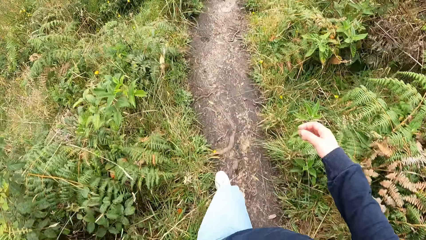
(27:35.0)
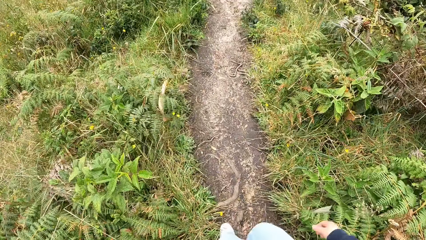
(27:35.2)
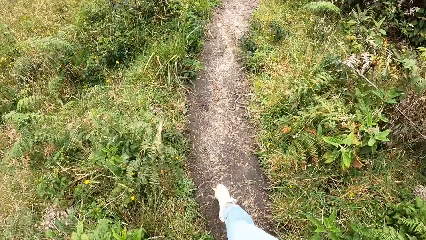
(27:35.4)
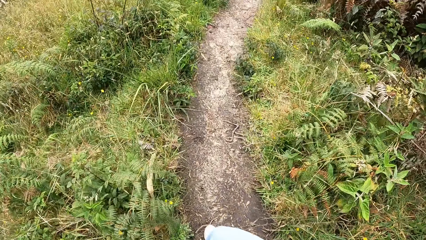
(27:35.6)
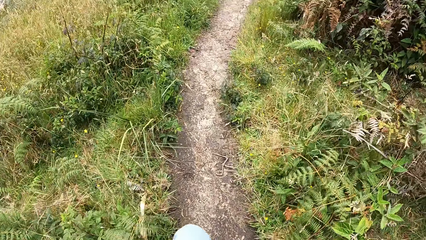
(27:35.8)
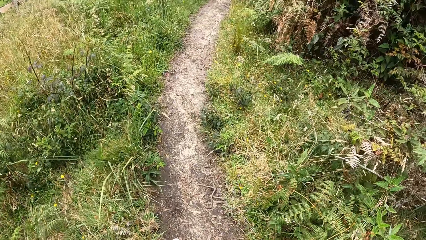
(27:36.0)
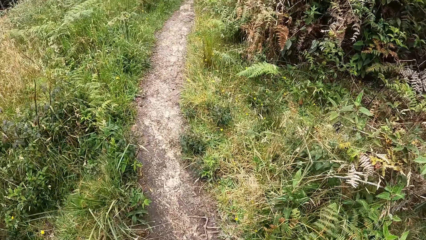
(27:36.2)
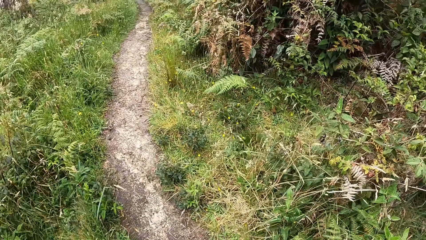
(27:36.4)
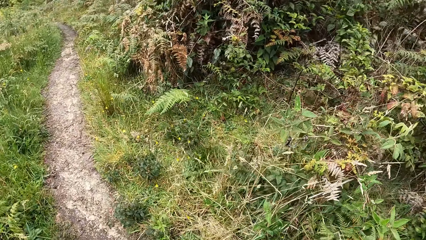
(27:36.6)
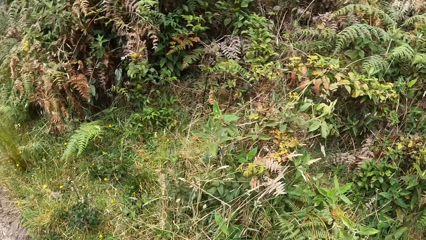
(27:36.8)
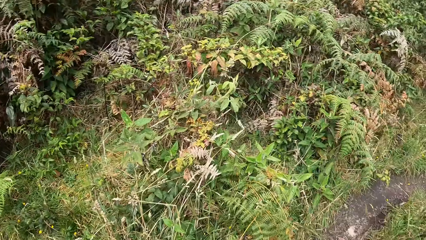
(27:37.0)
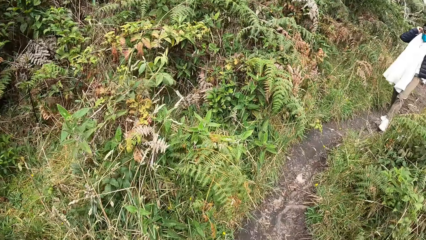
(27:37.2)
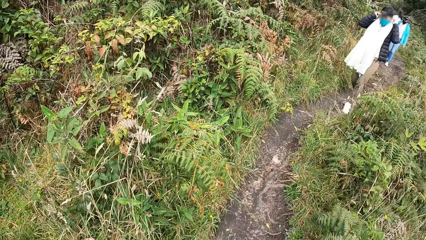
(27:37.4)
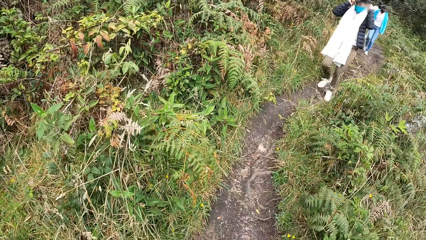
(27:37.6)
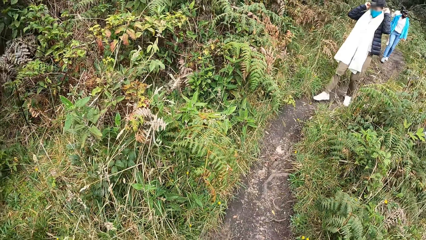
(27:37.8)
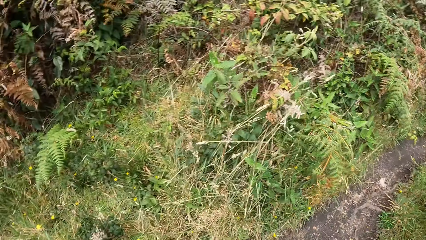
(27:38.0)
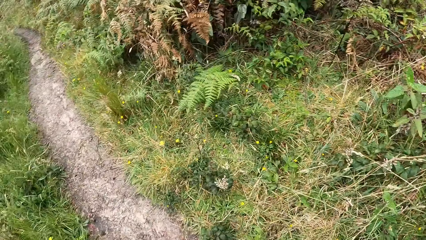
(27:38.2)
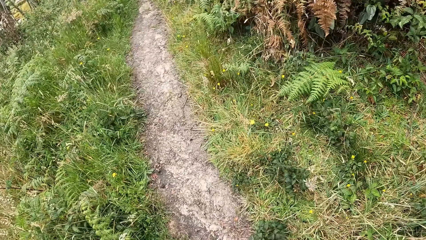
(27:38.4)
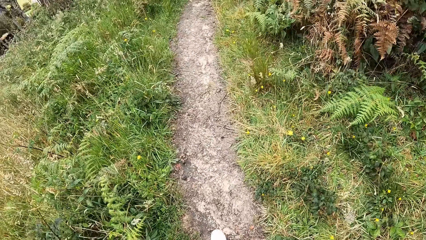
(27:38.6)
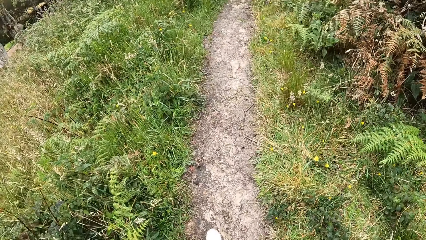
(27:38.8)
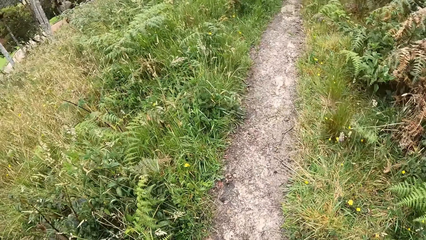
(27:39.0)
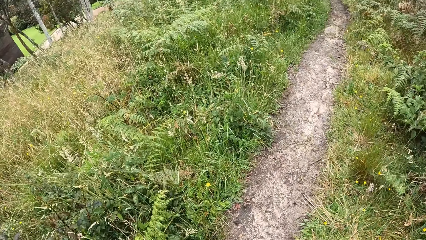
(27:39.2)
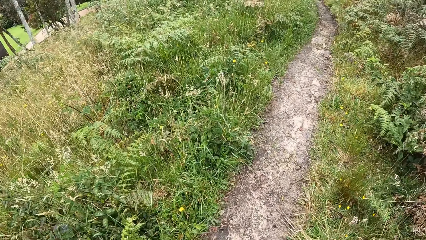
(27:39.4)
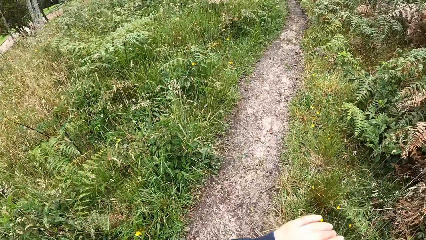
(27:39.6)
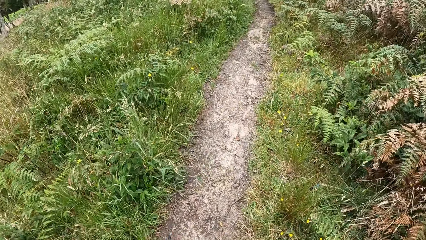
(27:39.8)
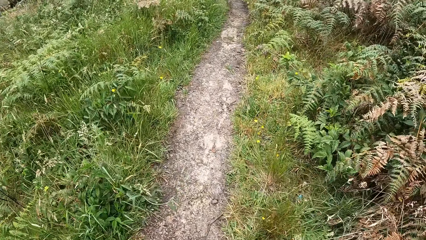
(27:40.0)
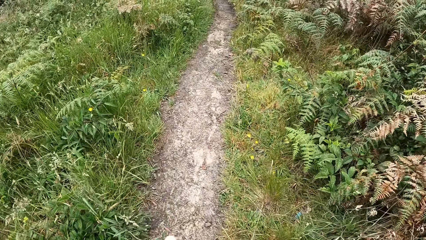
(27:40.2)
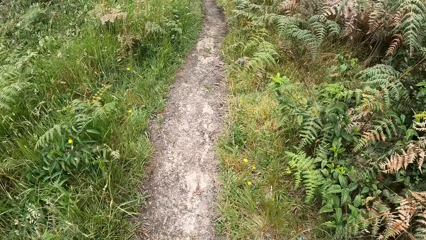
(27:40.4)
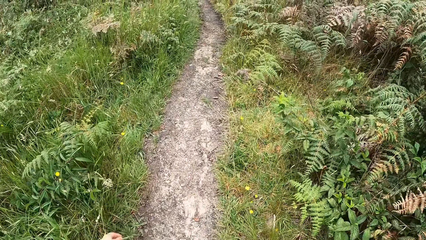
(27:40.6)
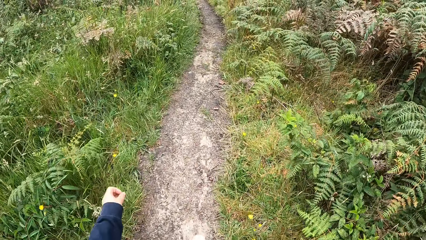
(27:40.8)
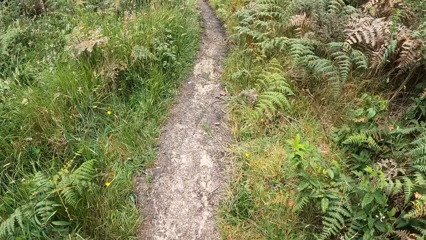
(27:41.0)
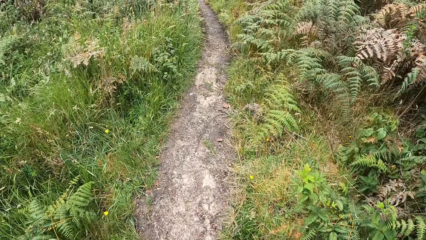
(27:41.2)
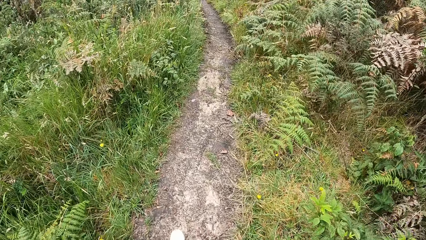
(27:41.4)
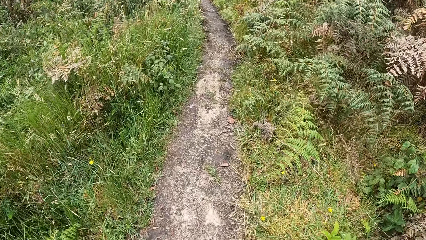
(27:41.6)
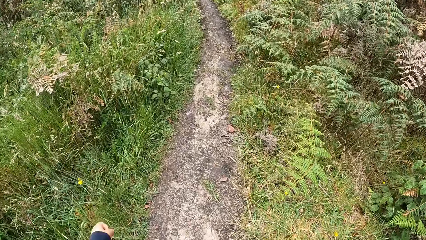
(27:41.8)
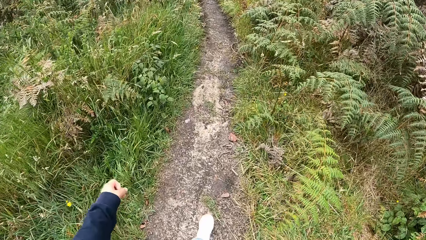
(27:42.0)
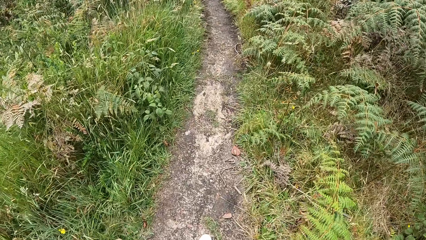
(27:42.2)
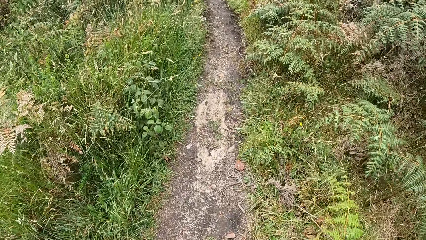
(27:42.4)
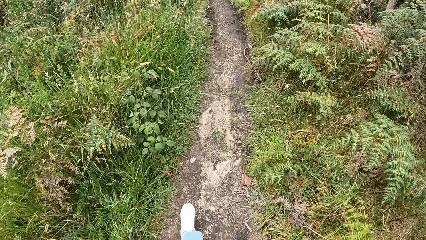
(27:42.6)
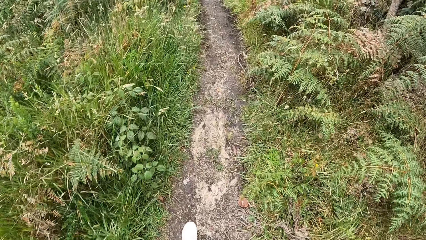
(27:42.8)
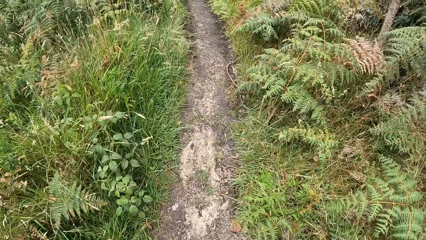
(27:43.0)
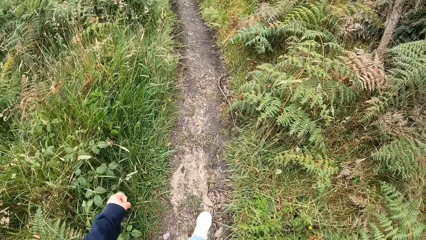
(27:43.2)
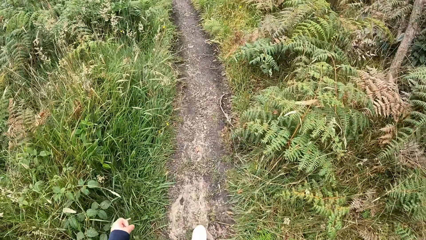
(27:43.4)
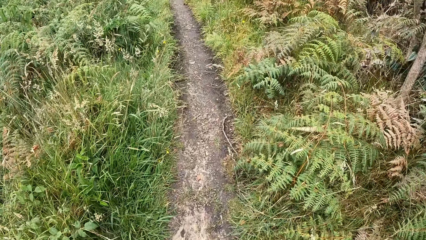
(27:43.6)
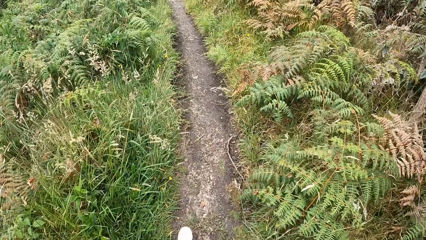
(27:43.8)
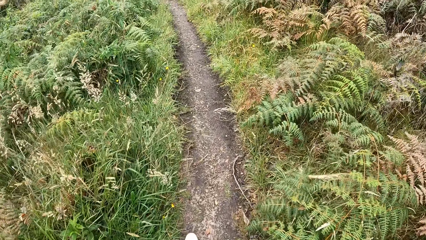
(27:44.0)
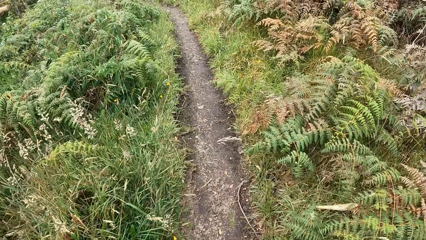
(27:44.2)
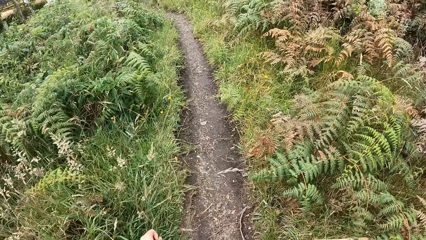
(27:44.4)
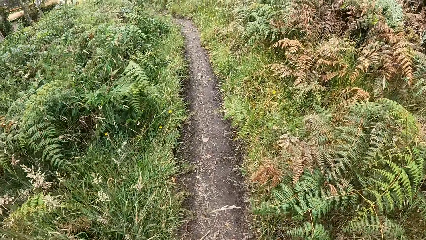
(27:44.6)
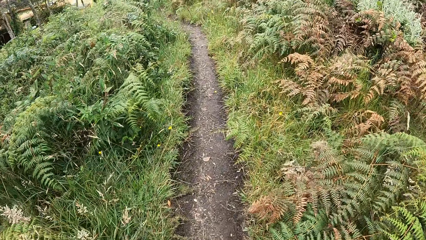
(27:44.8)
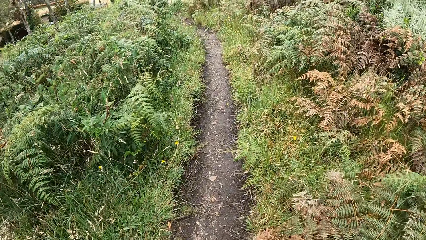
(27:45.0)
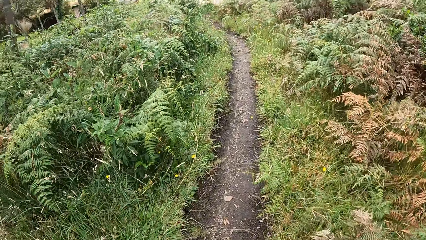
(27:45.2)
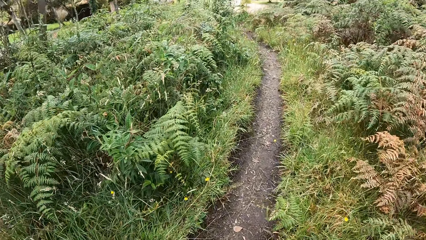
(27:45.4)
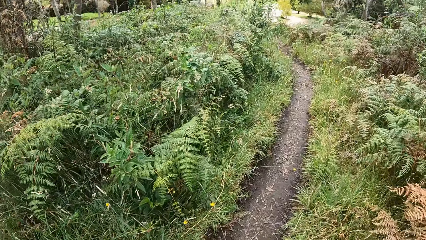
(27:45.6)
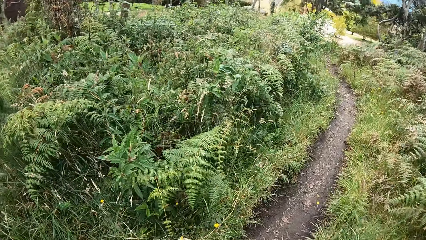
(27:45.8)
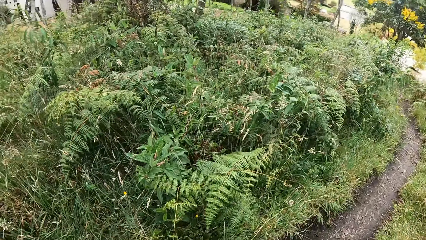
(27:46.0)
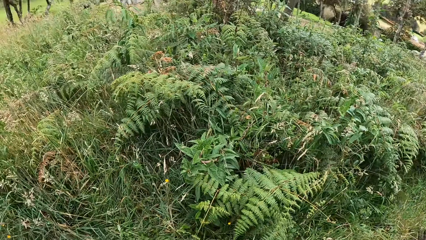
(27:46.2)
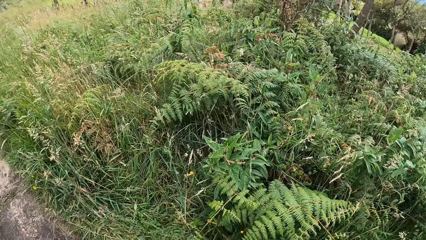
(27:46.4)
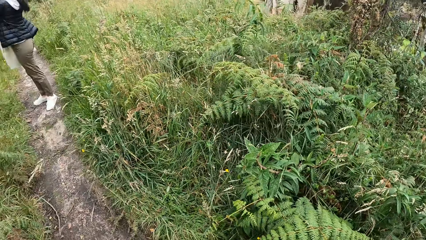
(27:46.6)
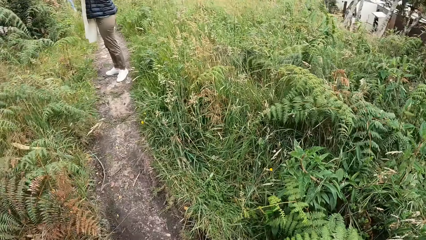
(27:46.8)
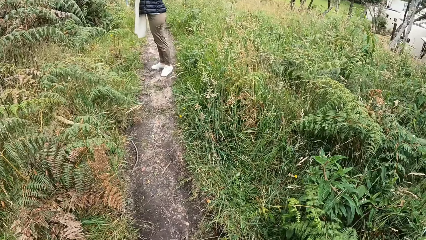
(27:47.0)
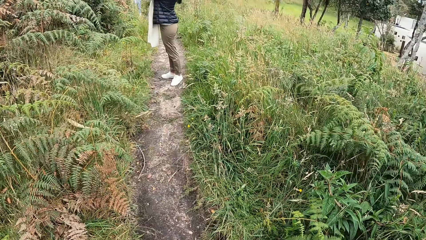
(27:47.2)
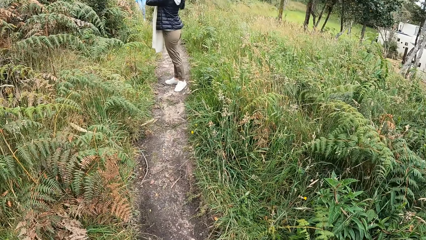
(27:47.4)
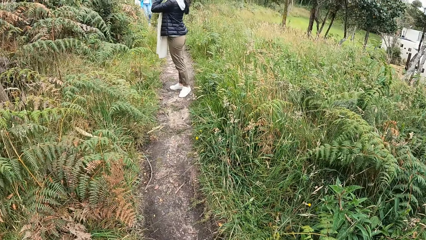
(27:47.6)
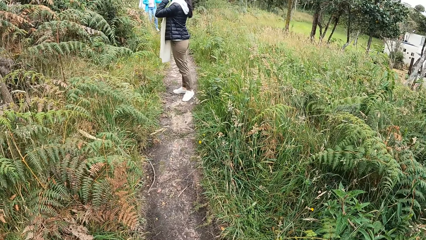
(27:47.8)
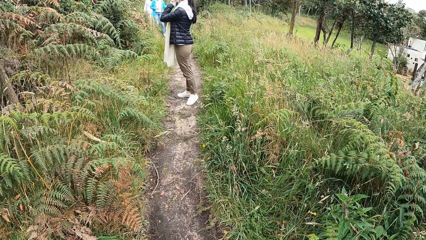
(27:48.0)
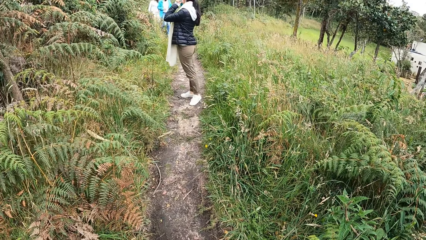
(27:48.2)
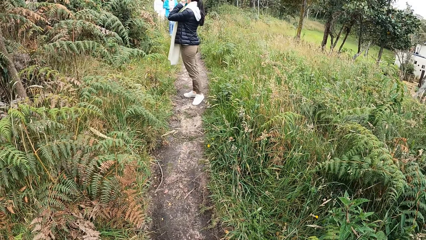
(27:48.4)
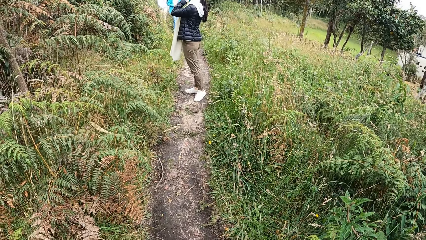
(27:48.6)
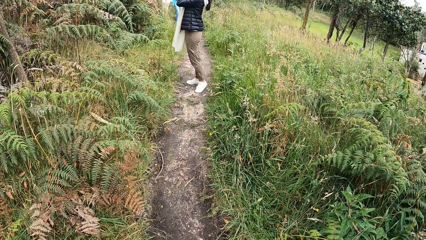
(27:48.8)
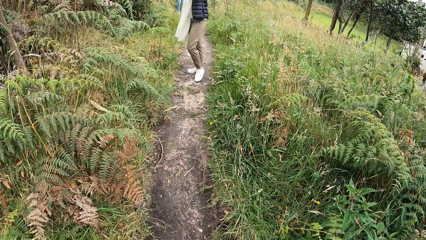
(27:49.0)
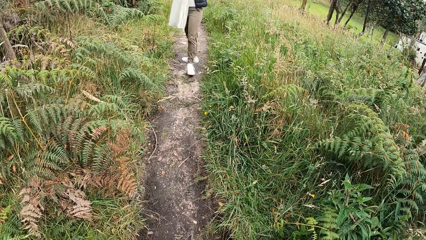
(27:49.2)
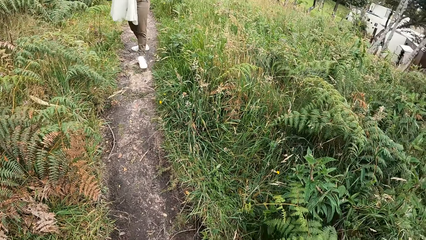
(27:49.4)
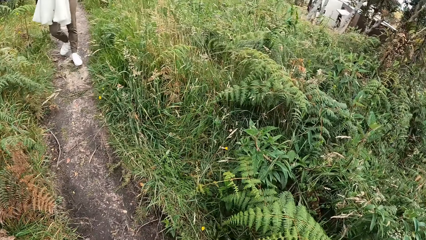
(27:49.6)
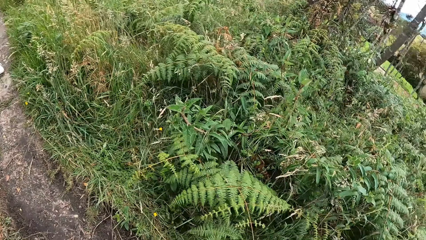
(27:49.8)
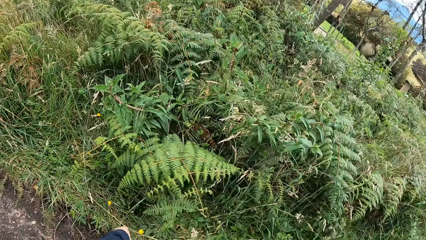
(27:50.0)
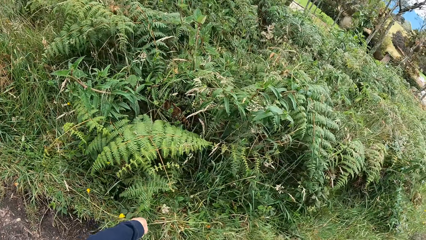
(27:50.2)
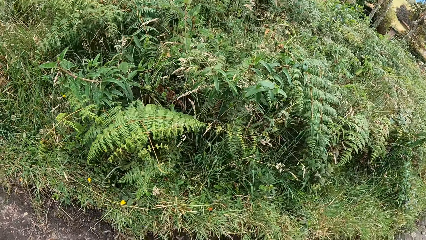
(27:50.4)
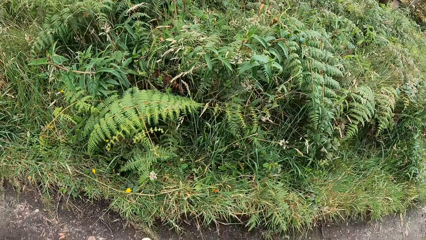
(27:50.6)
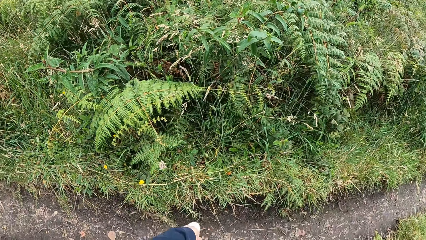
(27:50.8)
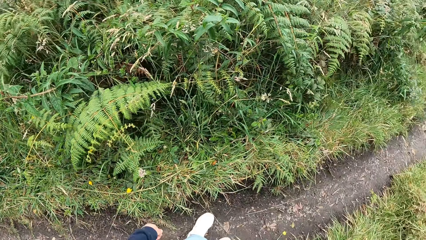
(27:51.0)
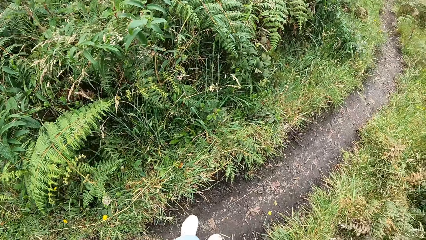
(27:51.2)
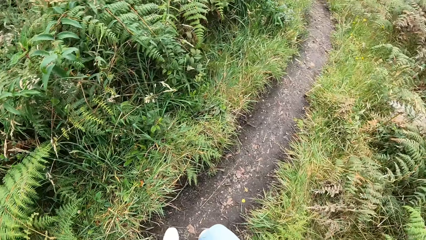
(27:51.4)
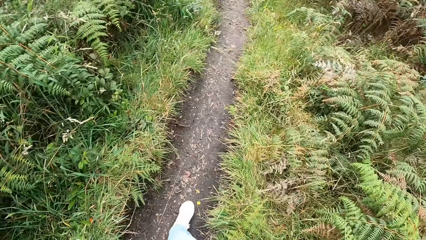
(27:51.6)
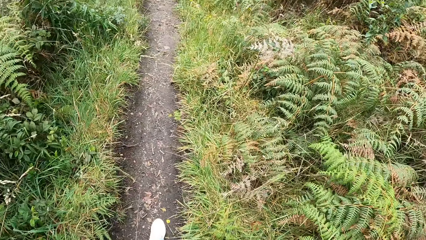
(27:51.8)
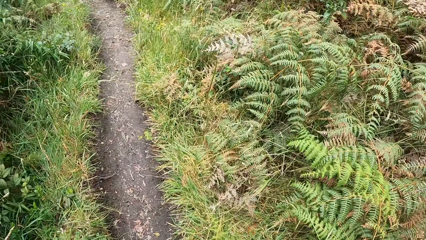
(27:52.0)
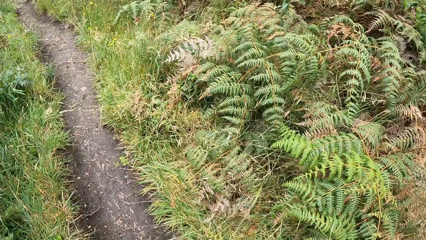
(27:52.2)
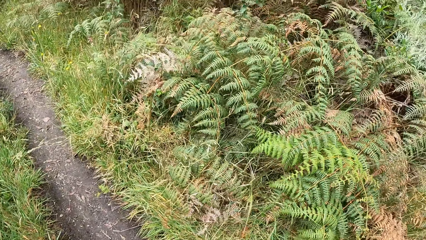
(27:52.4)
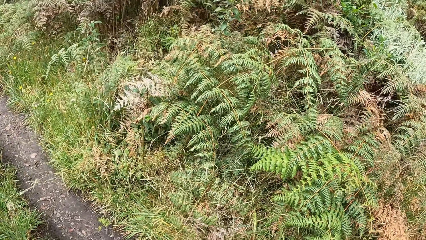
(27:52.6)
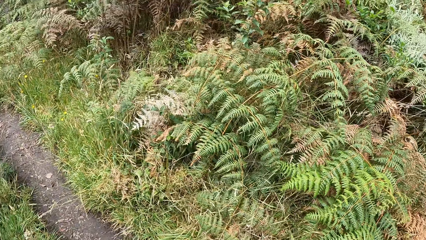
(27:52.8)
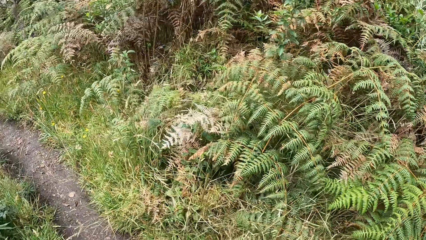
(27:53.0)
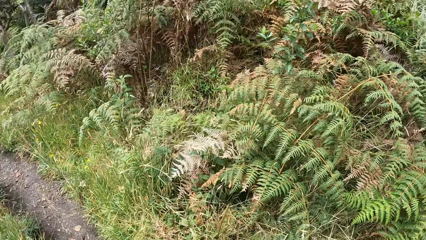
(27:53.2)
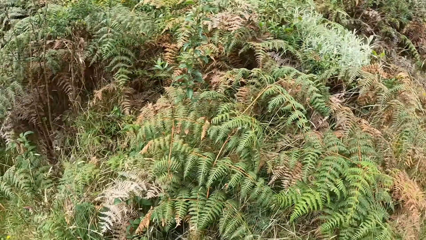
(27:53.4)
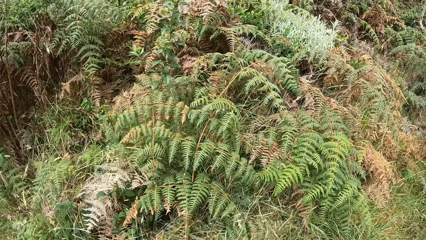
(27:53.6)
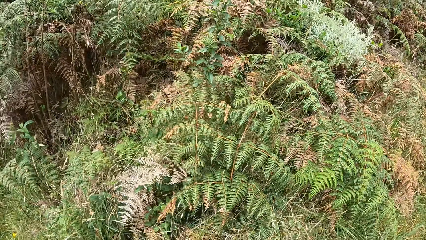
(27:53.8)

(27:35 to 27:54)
The camera wearer turns around. The woman wears a face mask with both hands. The camera wearer turns back and walks down the path. They walk on a pathway. They turn around. The woman walks down the path. The camera wearer turns back and walks down the path.
